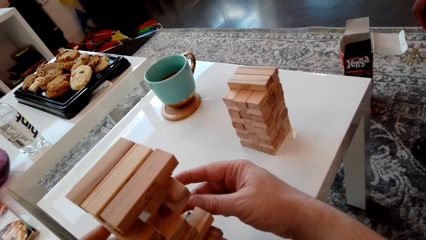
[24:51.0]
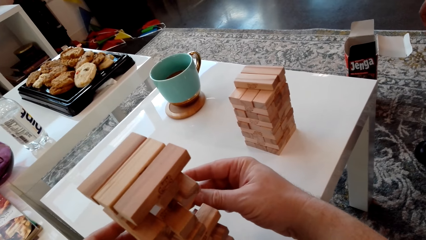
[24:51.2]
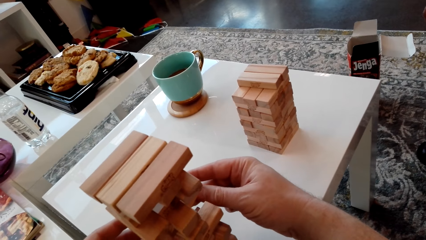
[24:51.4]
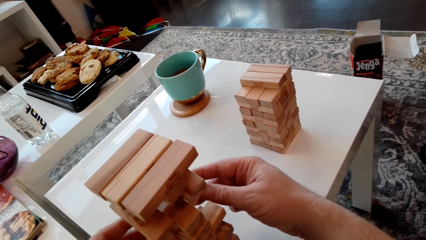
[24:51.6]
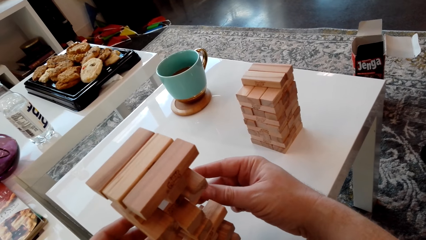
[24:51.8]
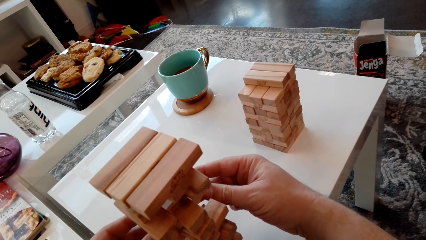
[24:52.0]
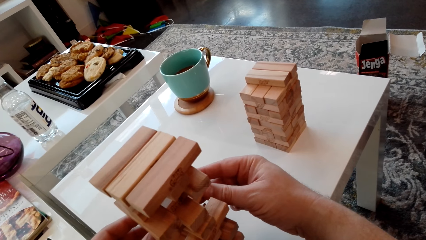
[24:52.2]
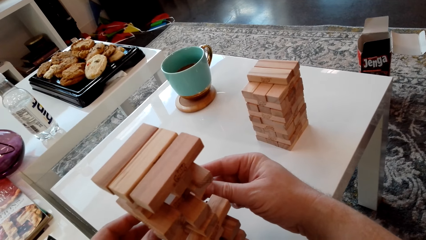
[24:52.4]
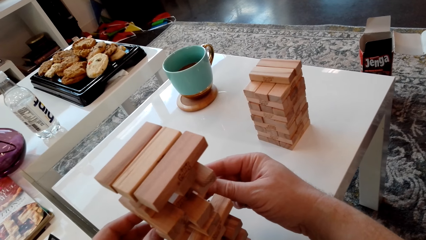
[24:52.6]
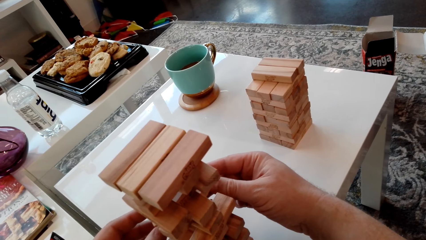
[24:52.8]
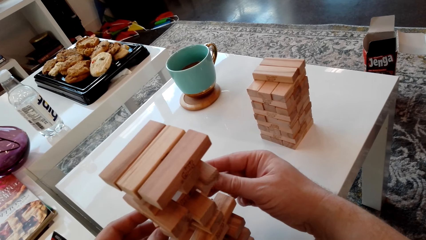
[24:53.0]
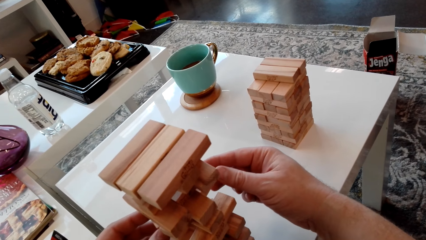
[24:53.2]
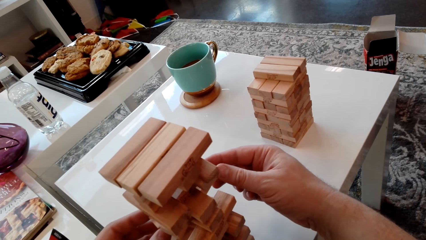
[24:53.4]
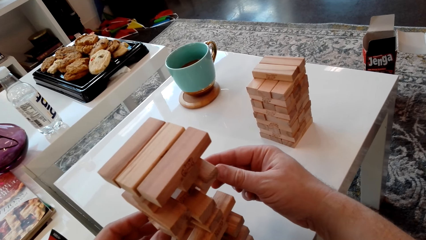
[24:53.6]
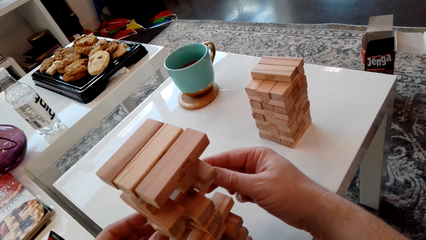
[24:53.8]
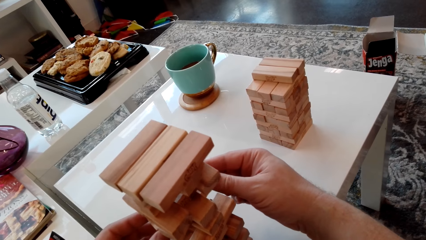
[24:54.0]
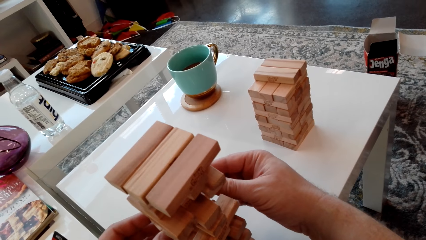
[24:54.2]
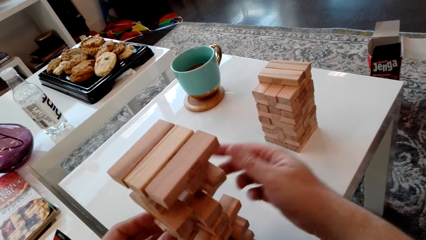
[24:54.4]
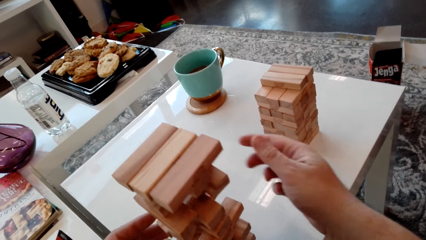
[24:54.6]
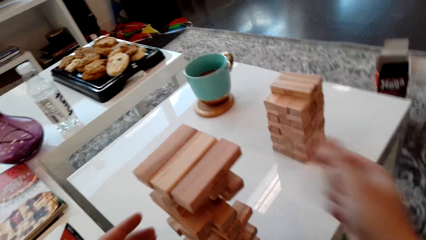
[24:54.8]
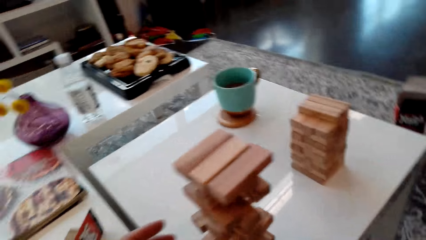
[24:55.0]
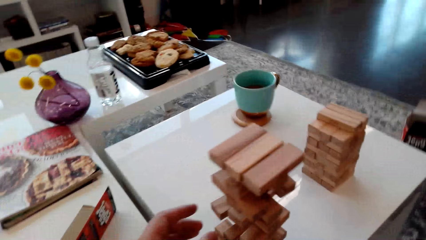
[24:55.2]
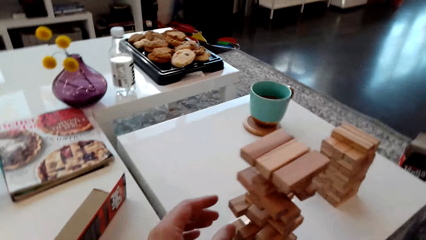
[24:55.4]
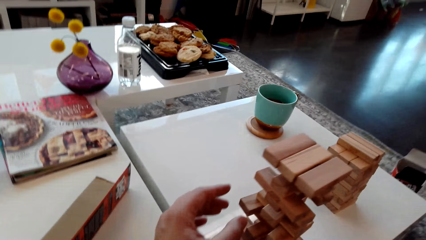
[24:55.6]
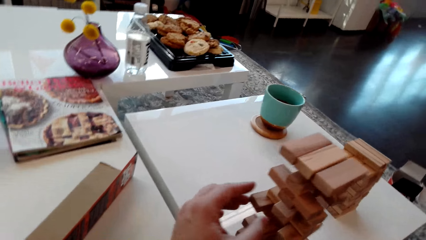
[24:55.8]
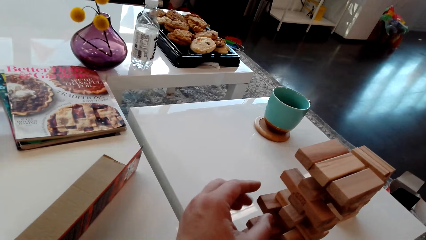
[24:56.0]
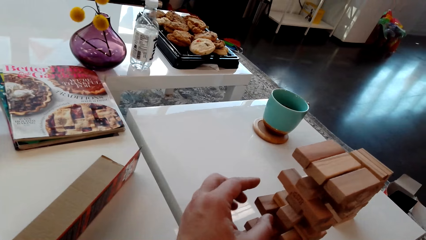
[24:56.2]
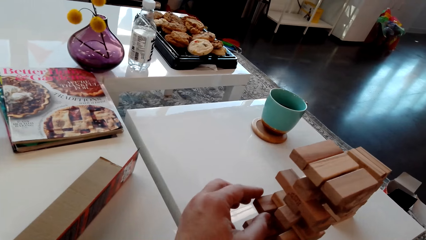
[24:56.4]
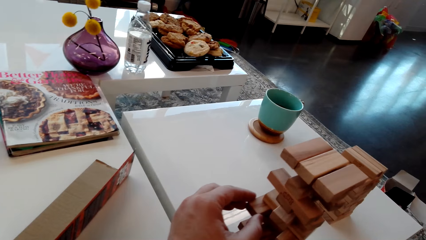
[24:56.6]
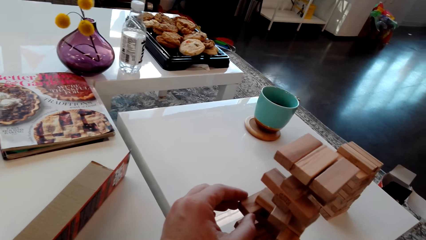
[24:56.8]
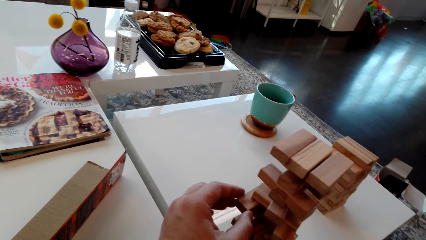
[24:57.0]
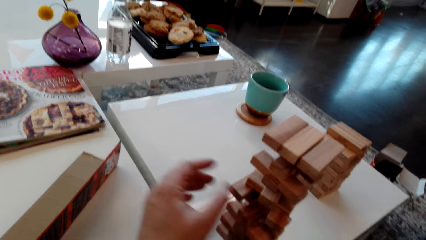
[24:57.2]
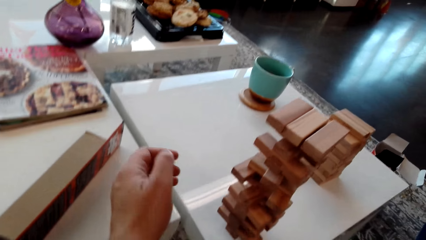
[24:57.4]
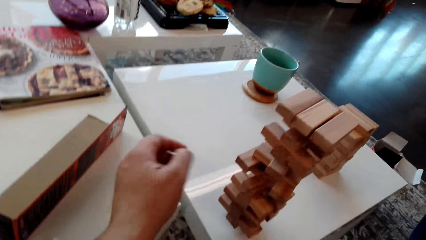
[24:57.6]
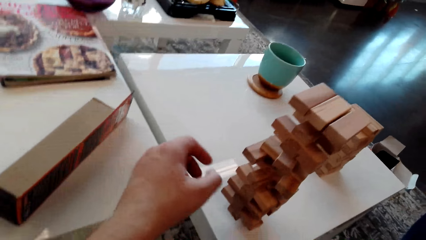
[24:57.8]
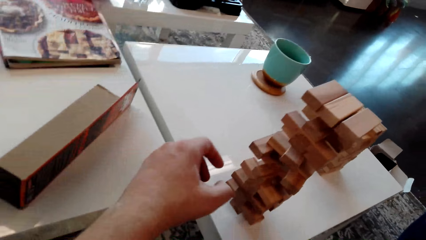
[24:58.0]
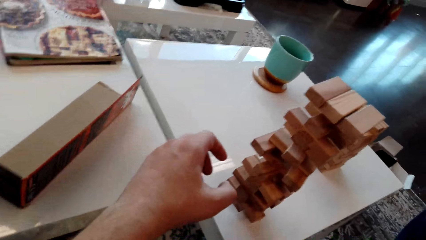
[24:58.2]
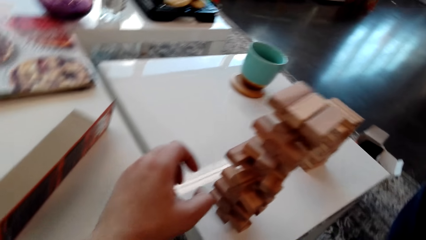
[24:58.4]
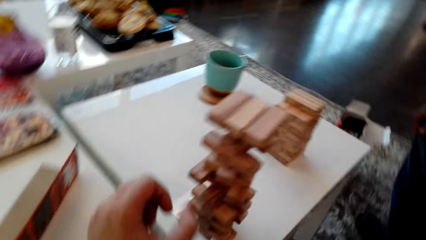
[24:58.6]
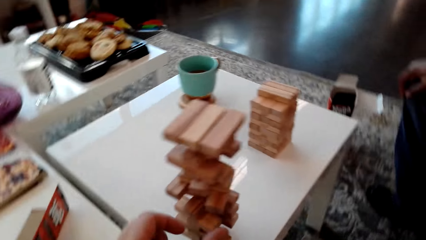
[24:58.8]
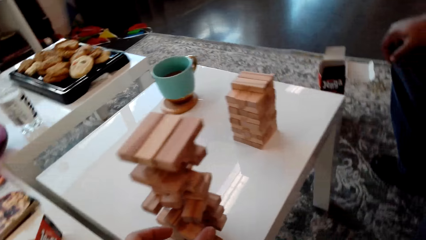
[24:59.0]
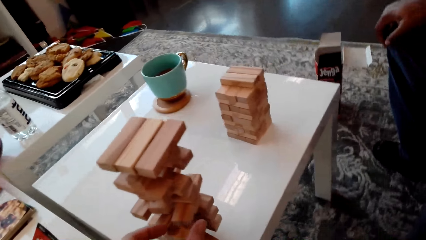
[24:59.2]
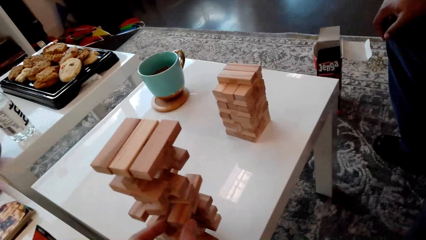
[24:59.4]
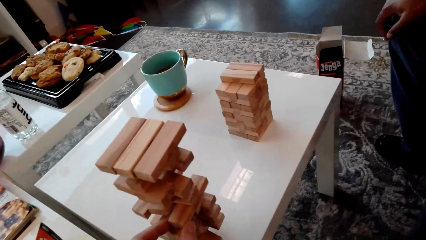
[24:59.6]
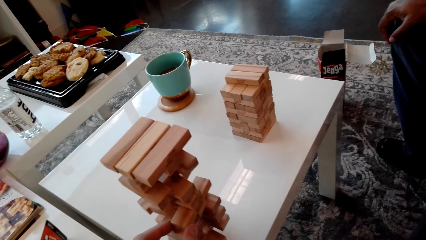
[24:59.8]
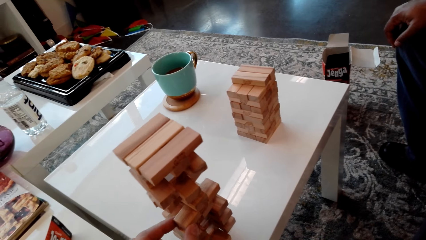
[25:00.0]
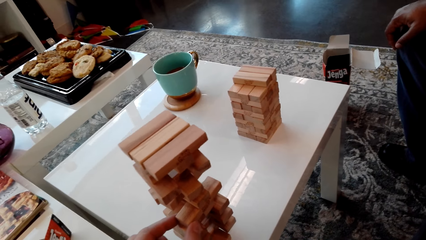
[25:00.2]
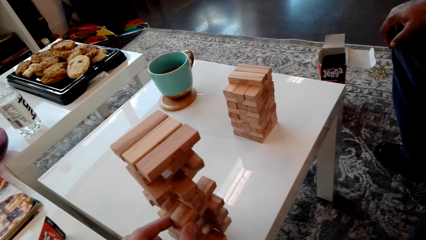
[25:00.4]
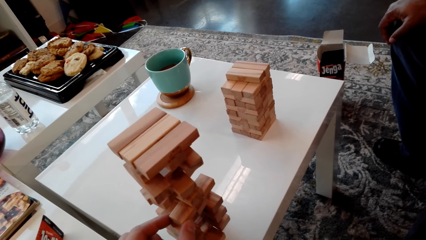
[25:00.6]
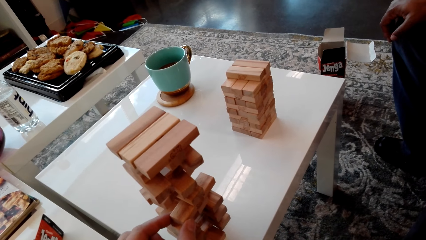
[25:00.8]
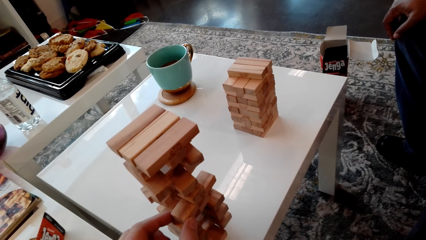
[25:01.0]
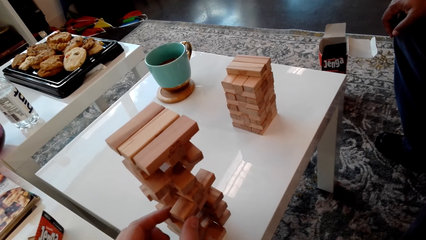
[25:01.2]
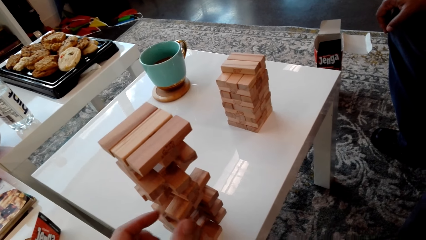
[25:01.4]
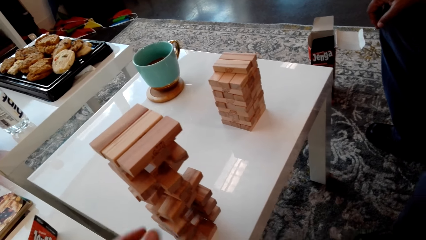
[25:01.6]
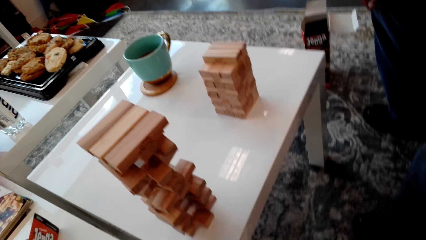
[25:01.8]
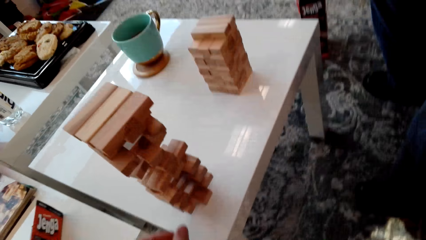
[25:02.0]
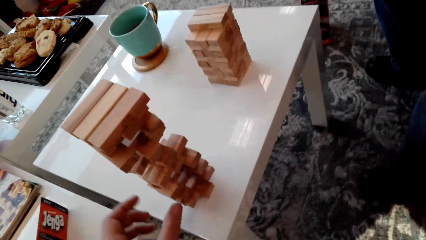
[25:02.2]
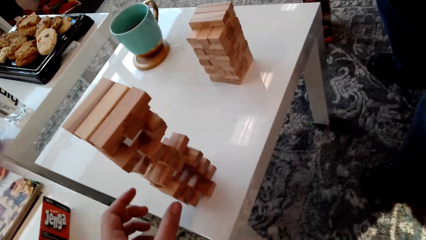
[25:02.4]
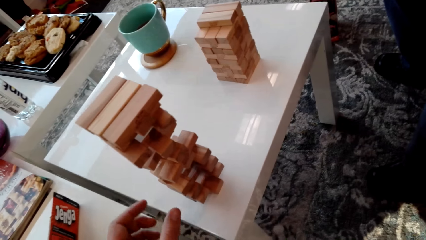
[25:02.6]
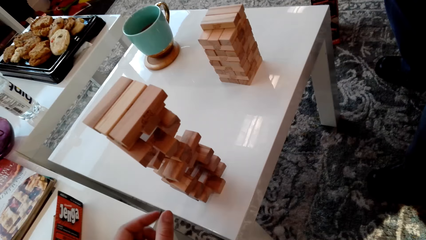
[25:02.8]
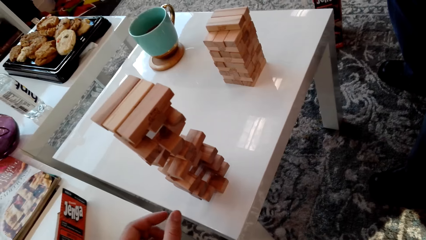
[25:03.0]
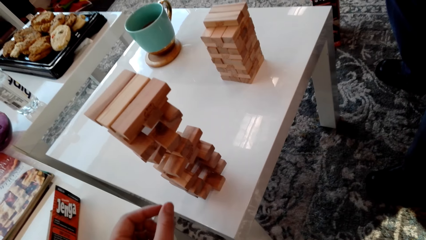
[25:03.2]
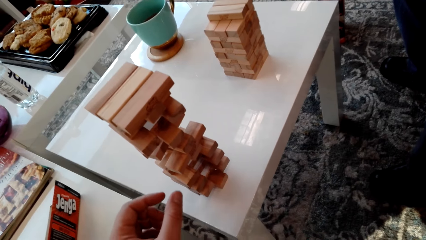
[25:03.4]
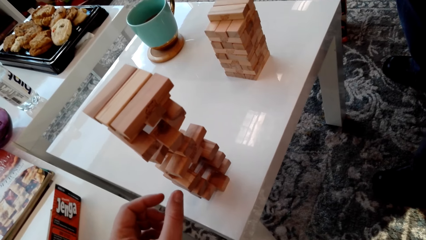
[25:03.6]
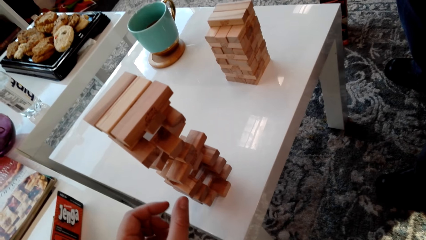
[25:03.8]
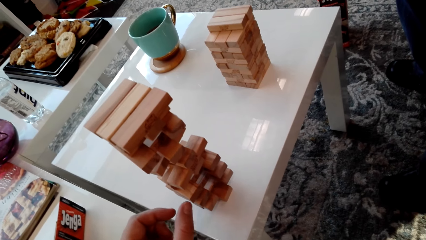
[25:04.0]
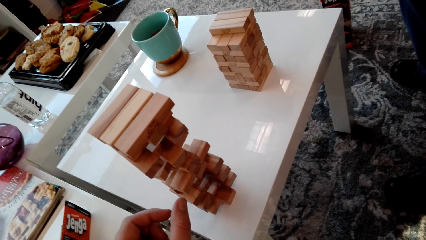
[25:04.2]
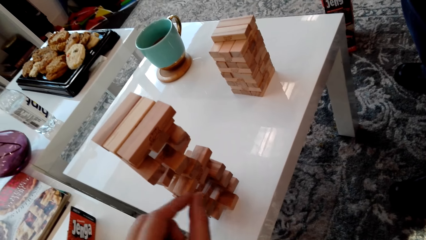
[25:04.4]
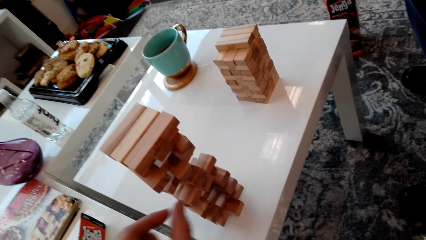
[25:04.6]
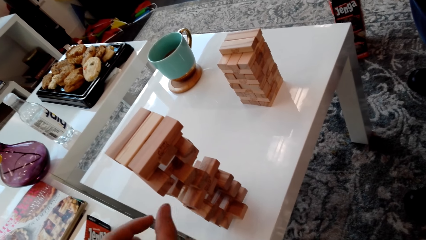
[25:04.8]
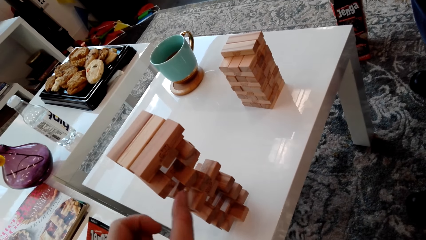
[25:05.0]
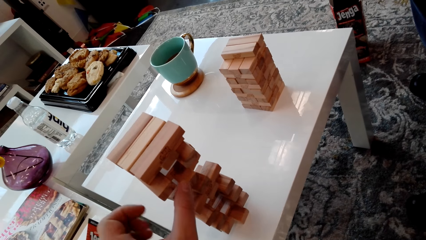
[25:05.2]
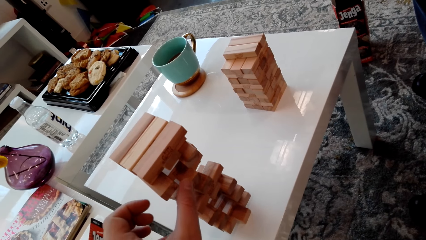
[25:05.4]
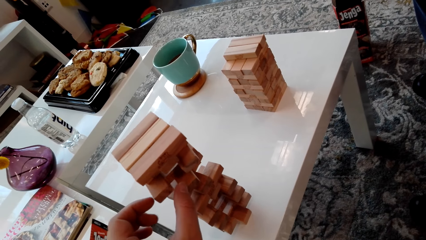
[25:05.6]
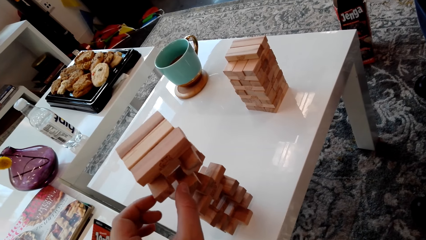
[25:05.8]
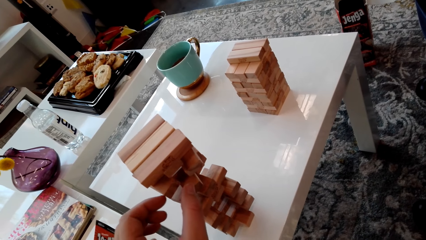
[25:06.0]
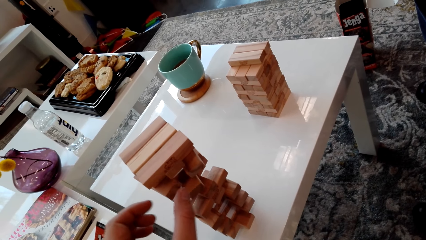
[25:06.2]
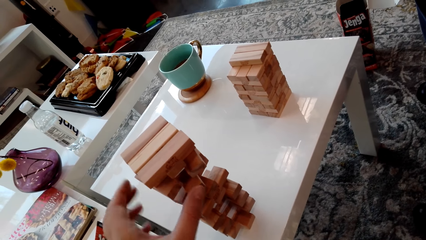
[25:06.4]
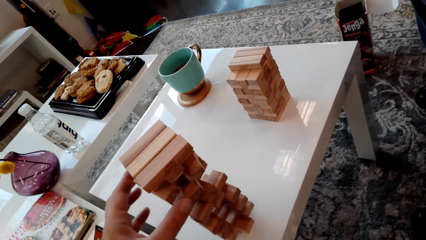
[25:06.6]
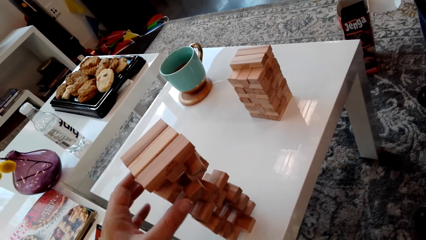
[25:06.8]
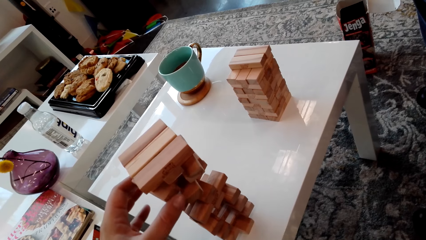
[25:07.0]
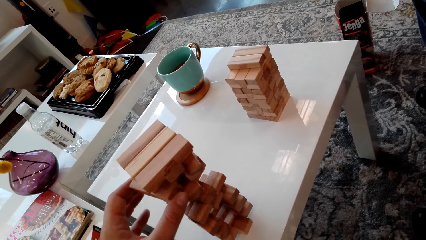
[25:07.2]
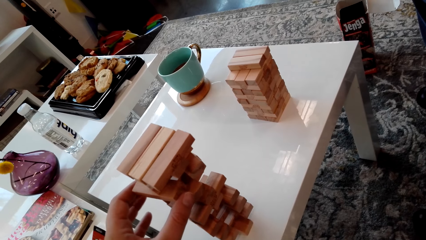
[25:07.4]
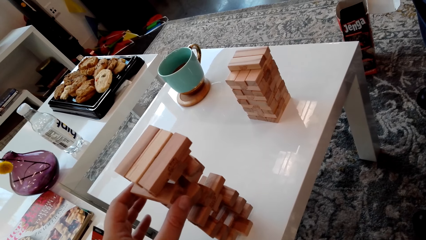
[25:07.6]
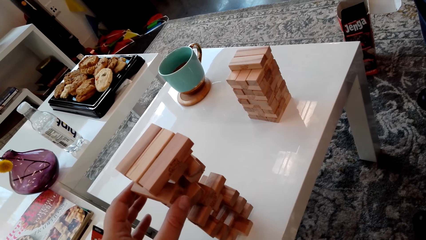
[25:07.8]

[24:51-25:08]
The camera wearer touches the giant tumbling blocks with his right hand. He touches the giant tumbling blocks with his left hand.
